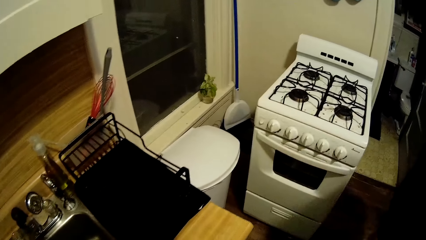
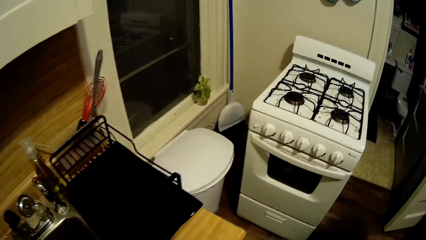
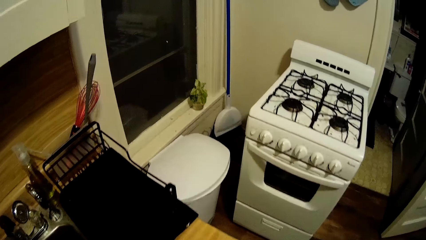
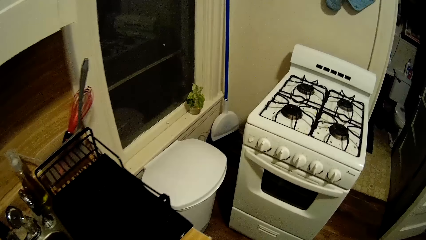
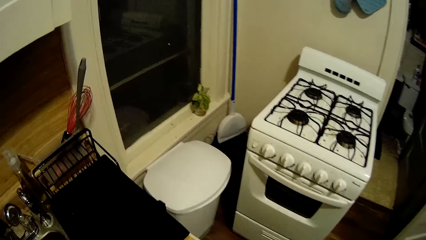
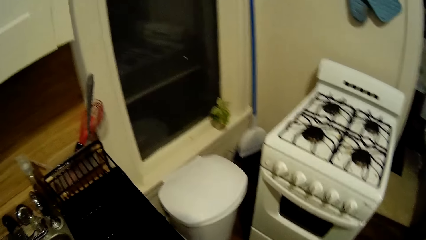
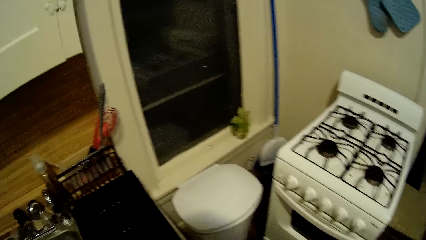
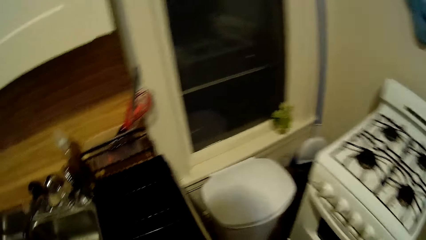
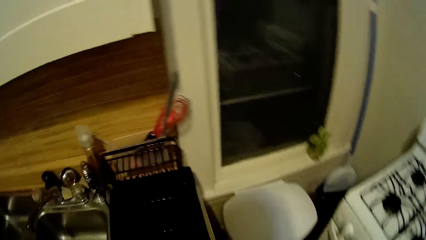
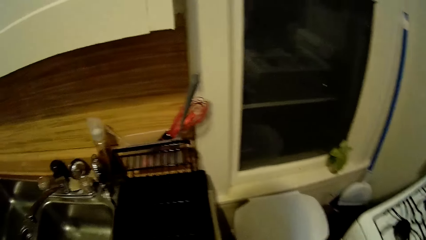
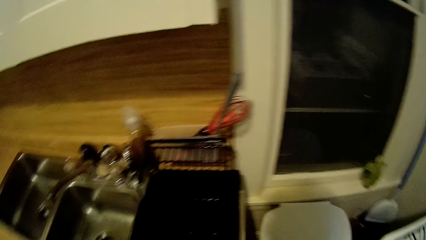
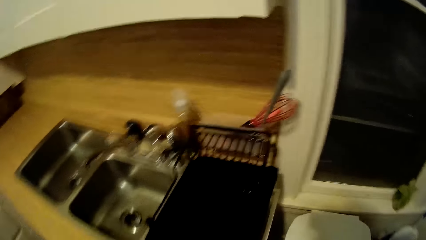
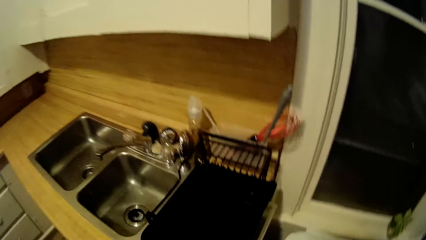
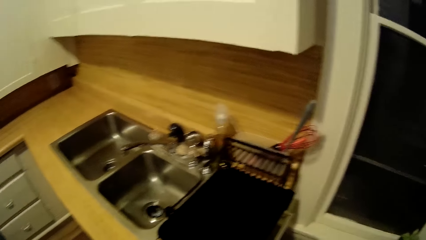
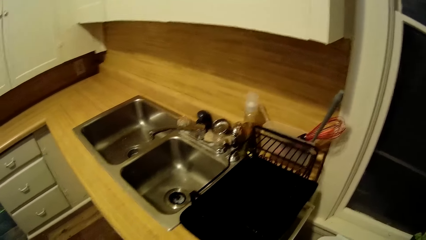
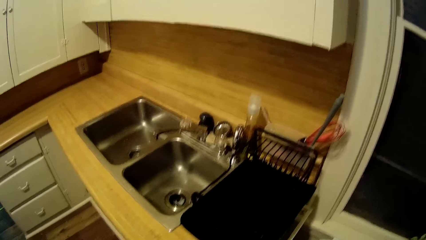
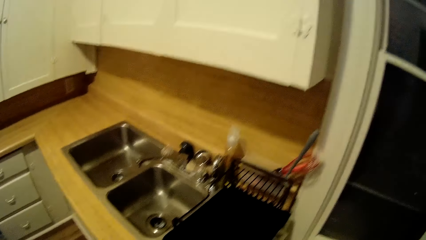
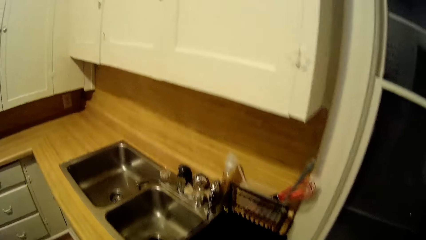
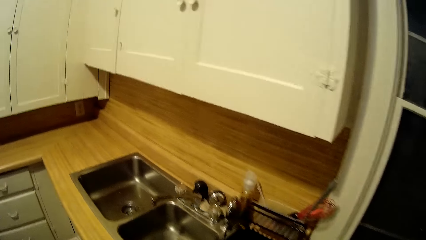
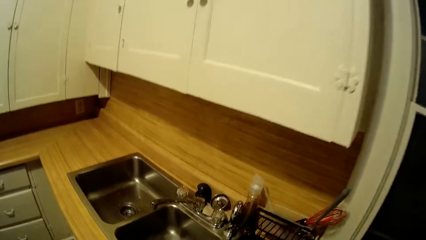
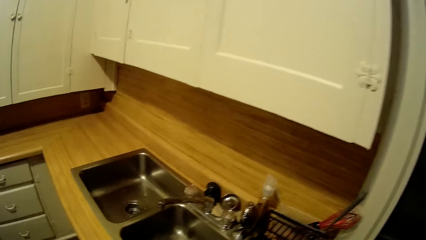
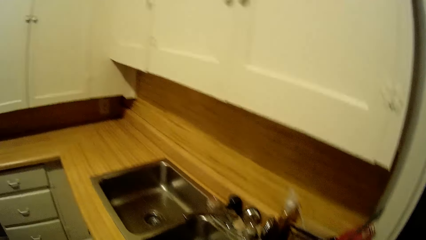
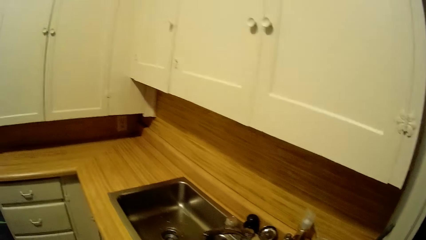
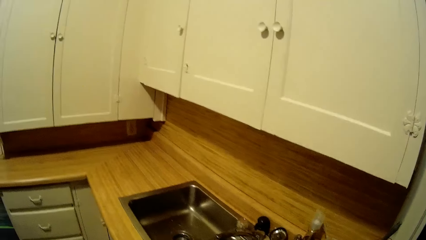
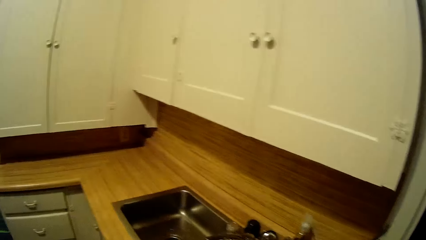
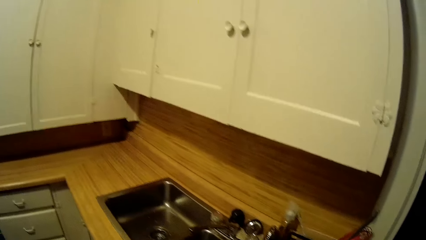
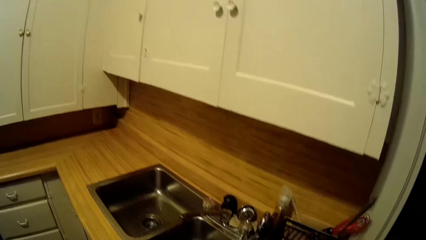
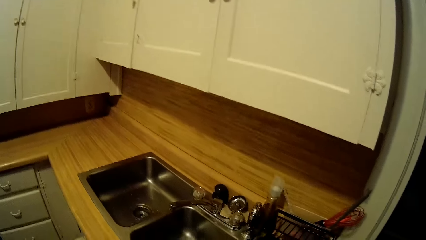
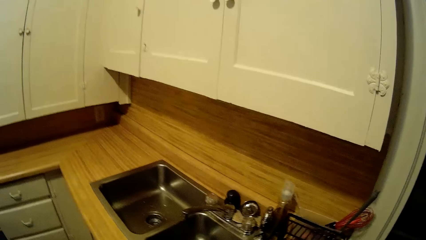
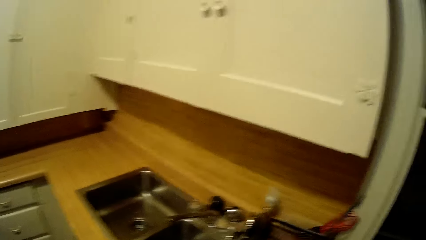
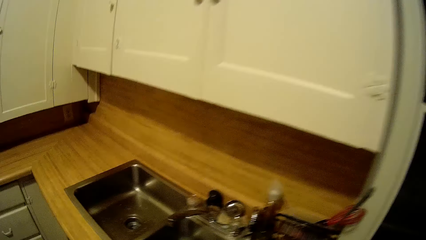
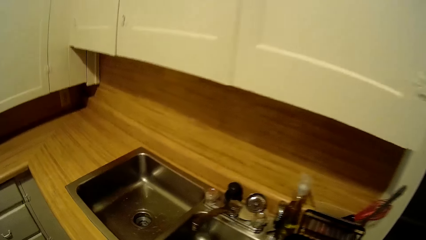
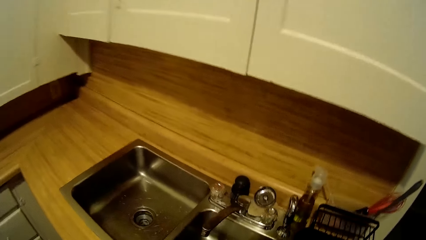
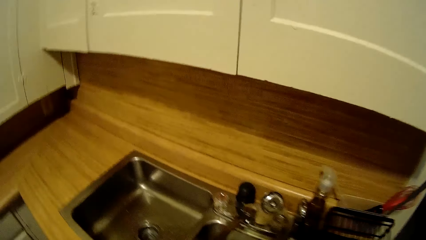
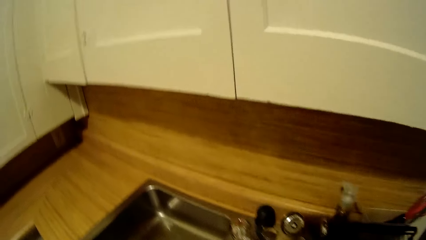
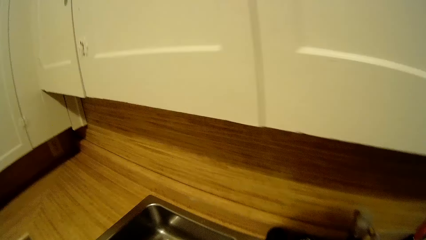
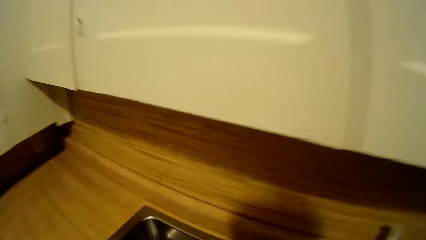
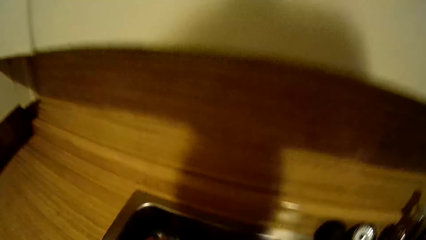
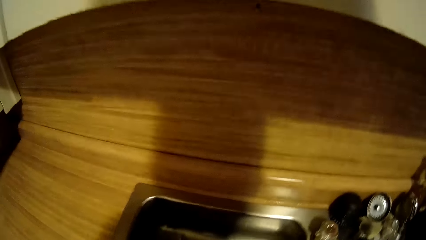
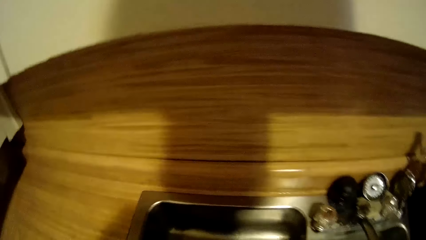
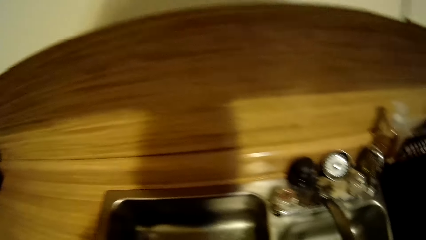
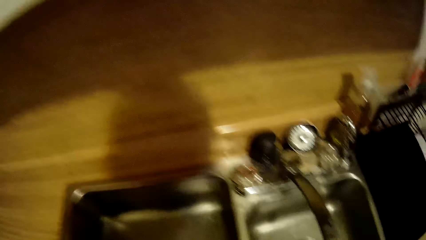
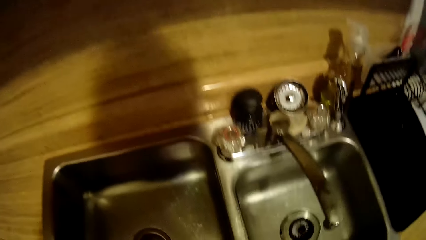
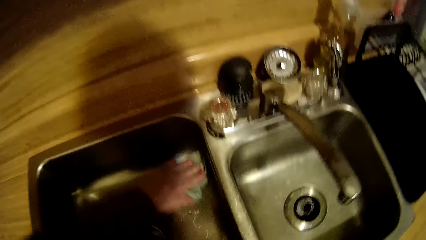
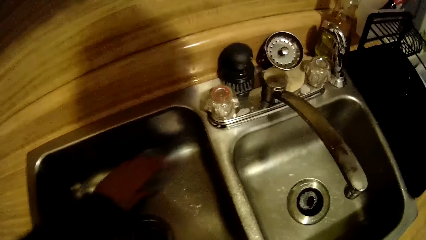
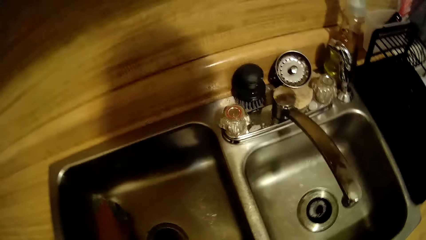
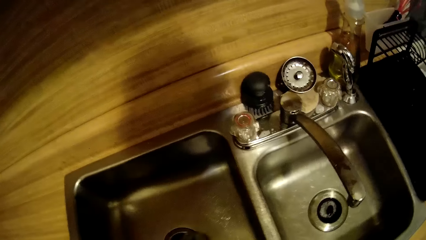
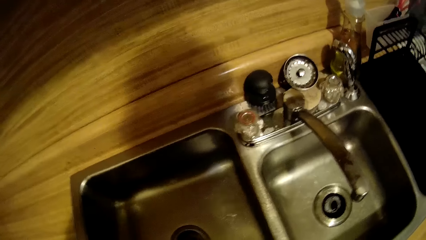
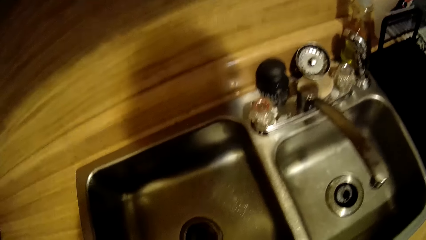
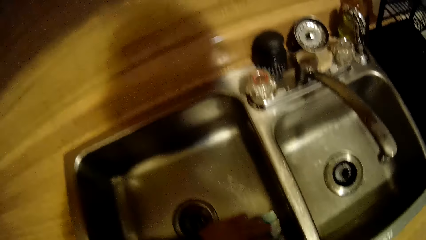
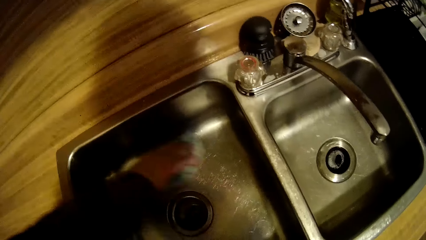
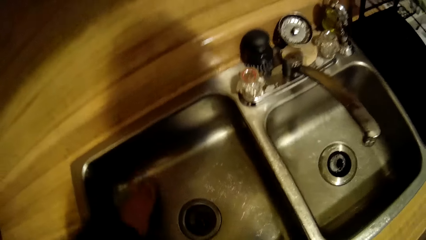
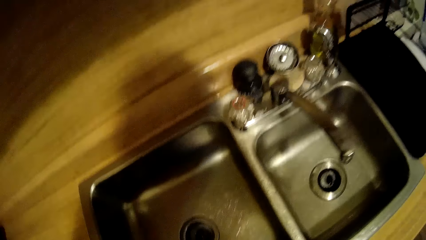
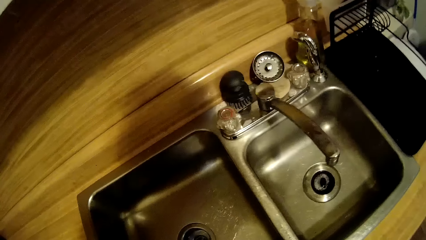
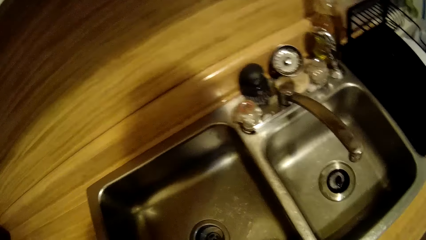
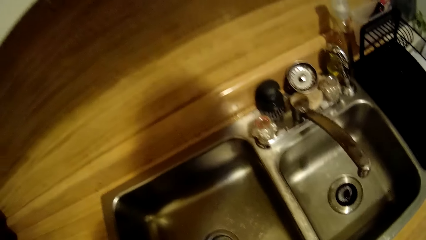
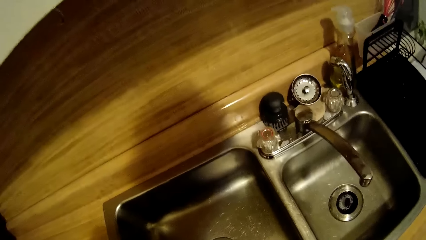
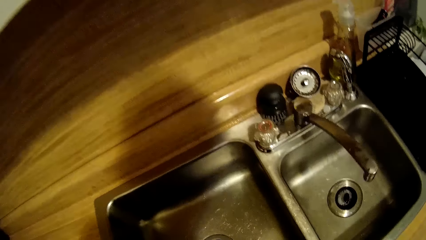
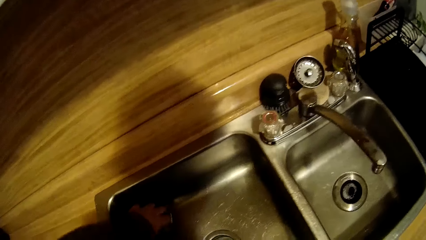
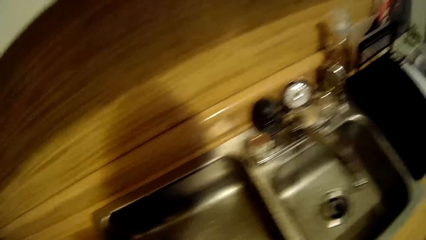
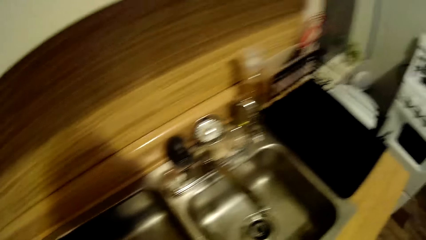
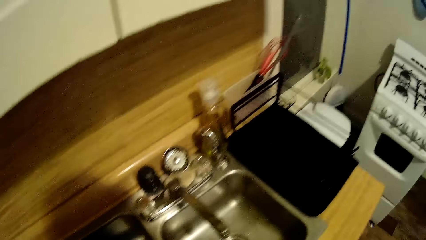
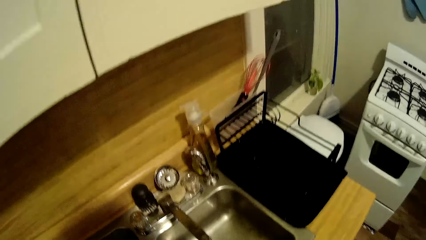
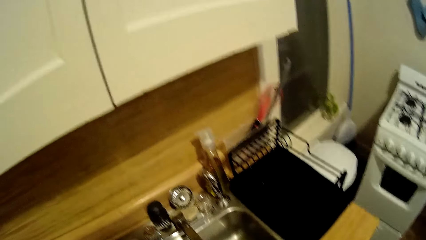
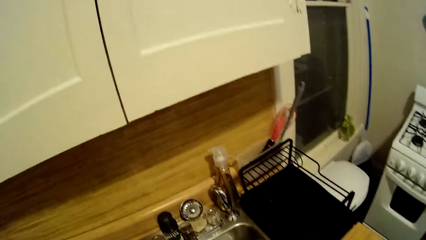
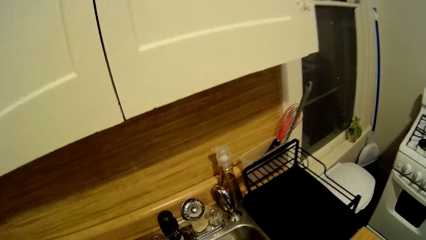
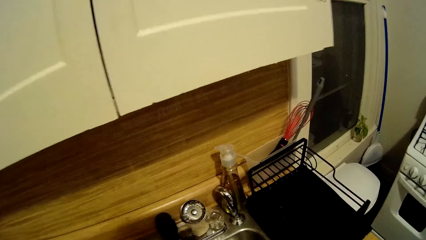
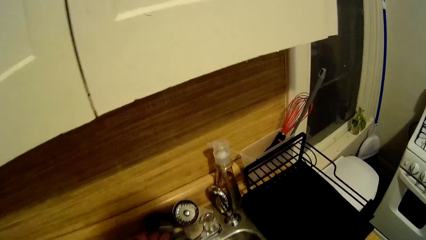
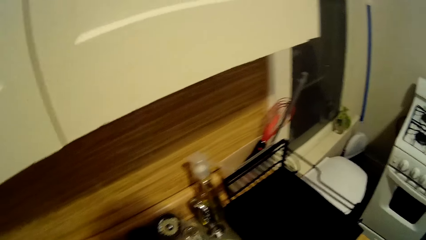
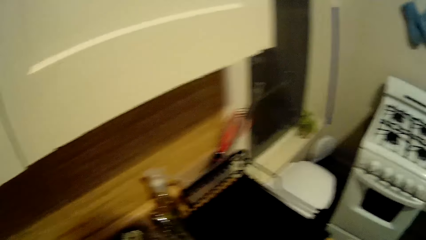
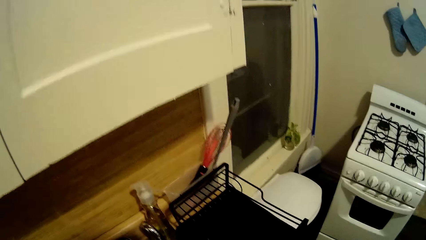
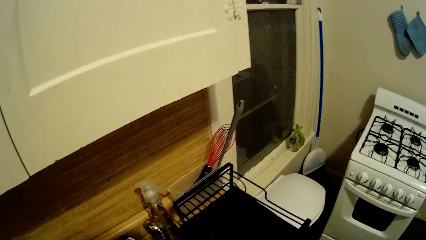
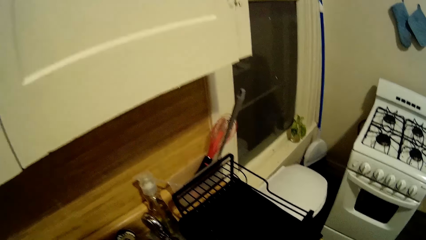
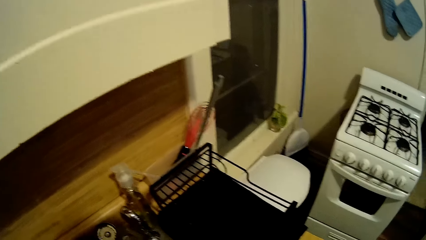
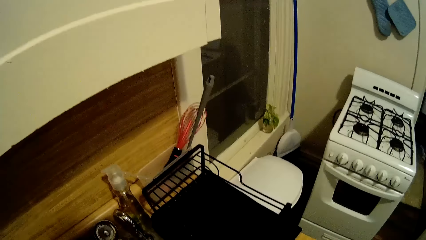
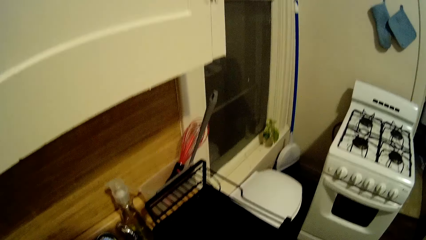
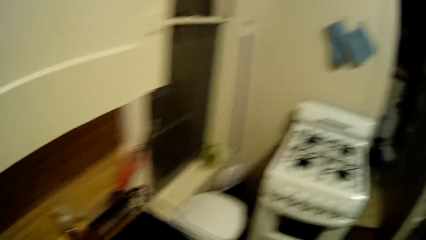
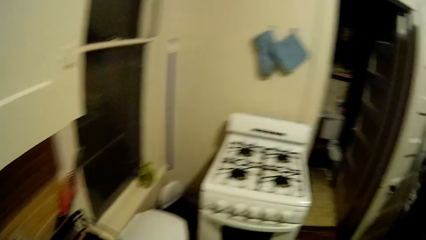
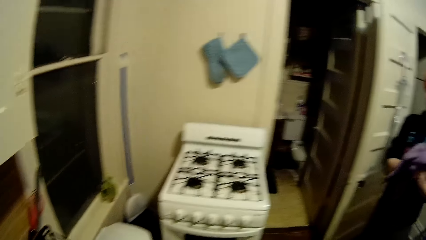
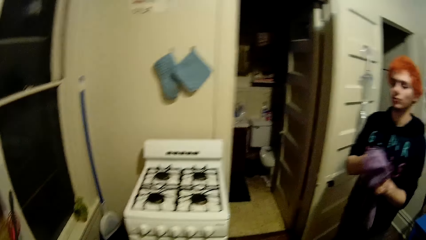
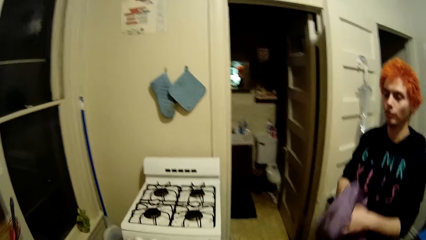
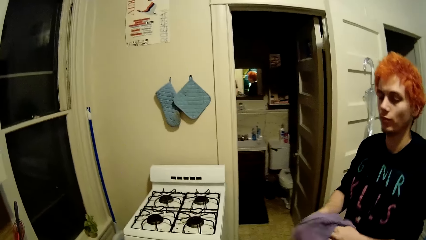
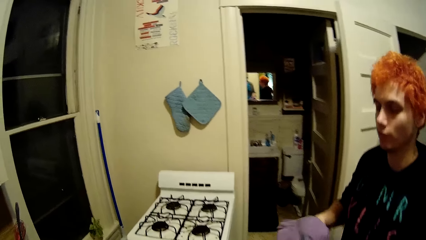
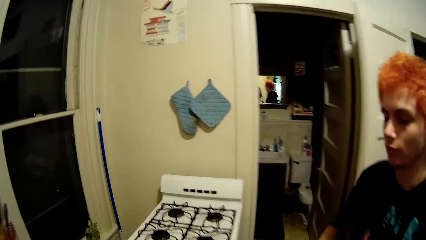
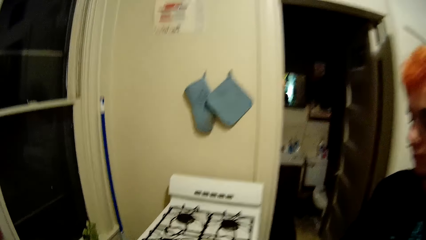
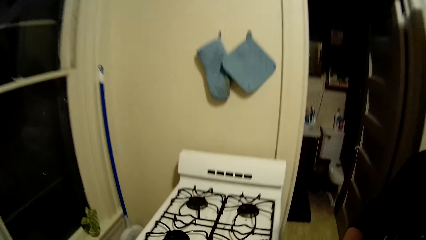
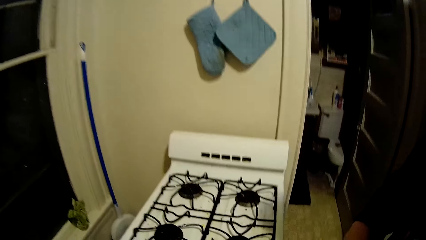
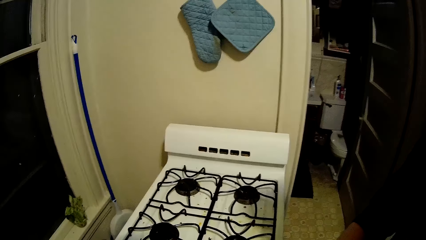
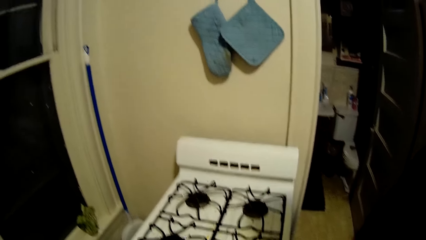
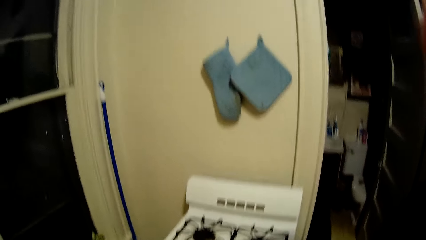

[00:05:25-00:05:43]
The camera wearer talks to the man. They clean the sink with a cloth and dry the sink. The man dries his hands with a towel and cleans his hands with a cloth.
